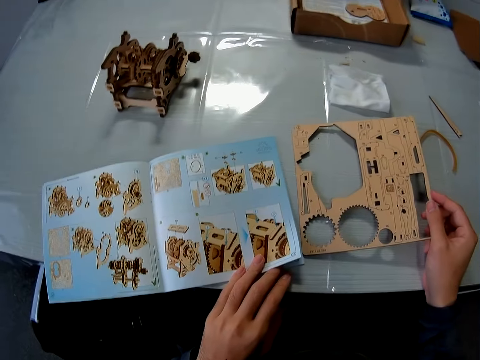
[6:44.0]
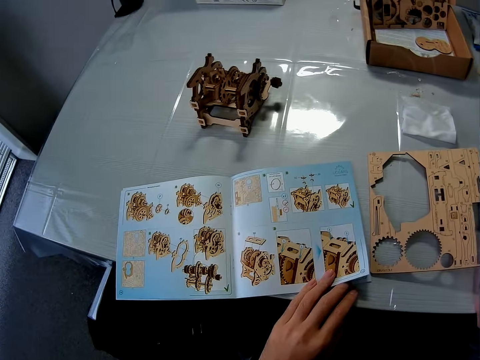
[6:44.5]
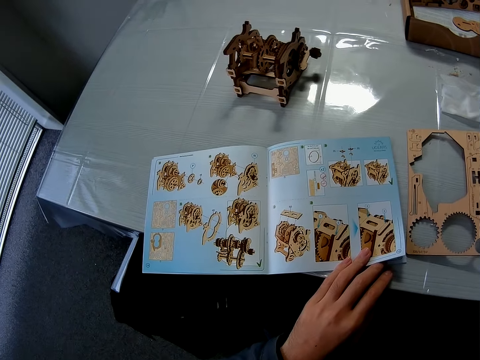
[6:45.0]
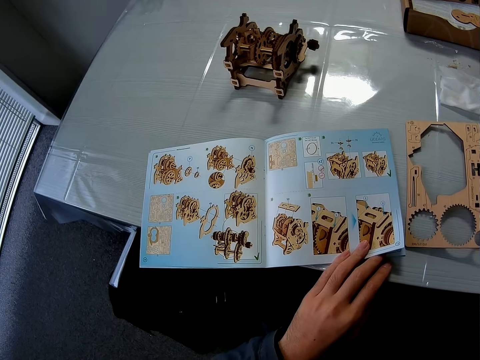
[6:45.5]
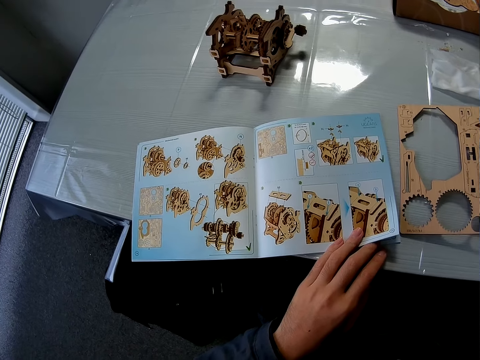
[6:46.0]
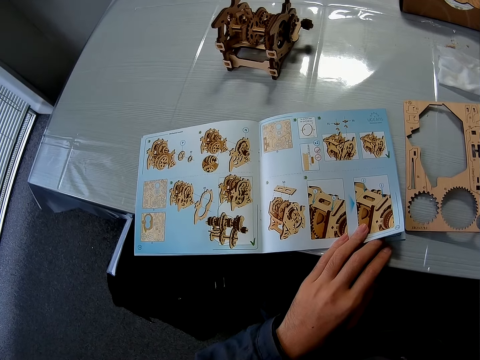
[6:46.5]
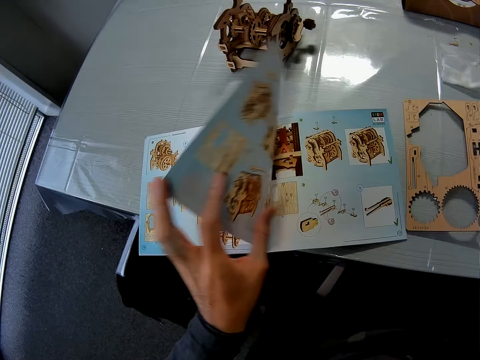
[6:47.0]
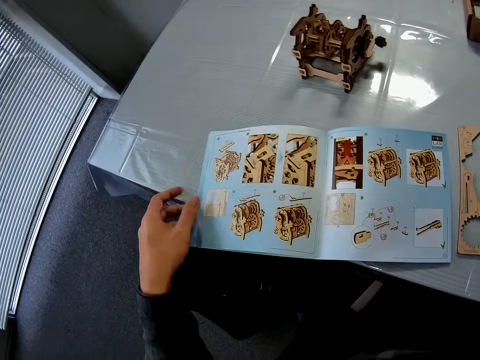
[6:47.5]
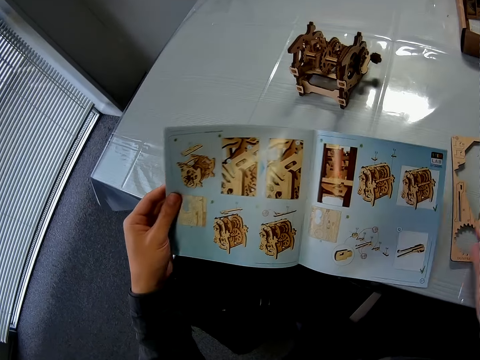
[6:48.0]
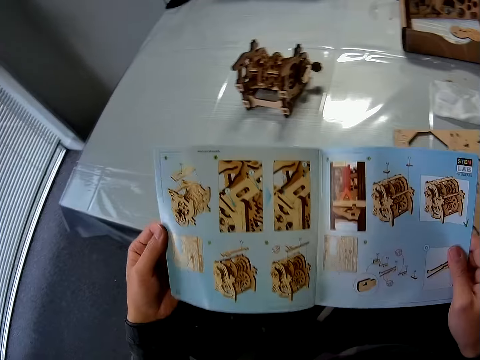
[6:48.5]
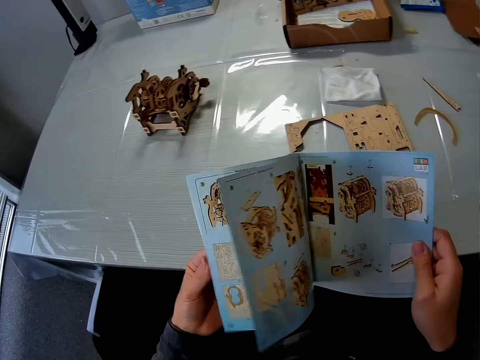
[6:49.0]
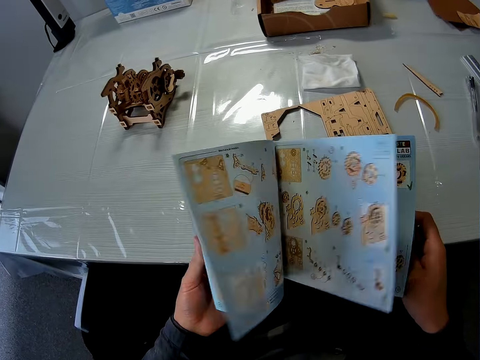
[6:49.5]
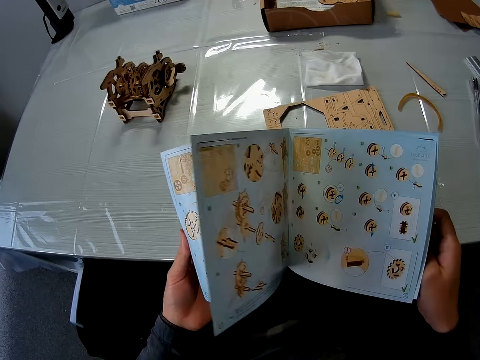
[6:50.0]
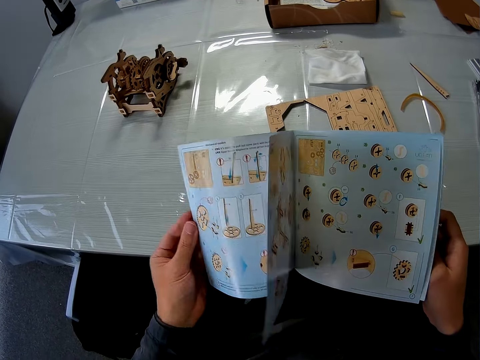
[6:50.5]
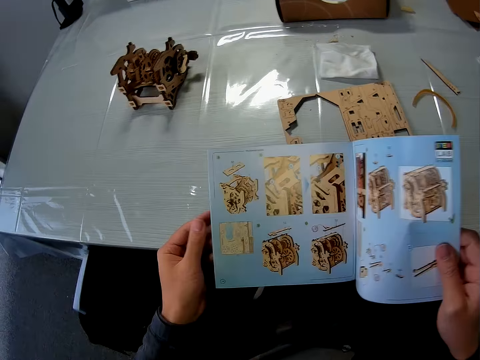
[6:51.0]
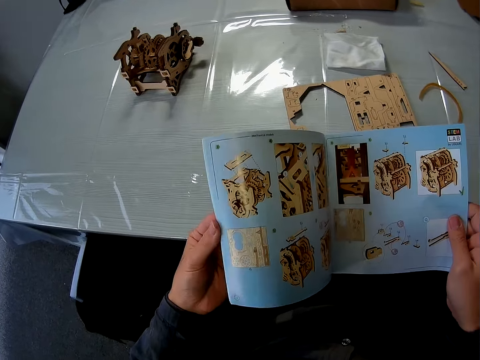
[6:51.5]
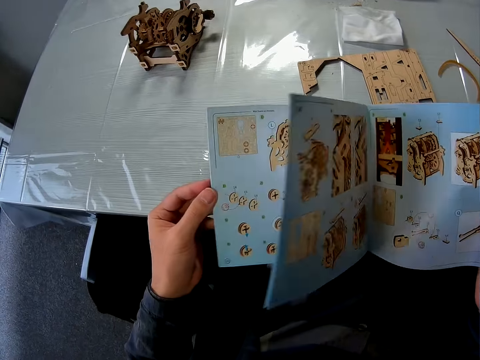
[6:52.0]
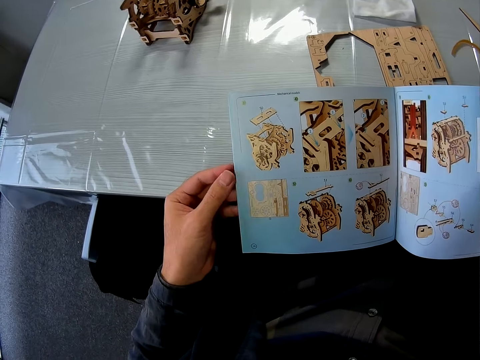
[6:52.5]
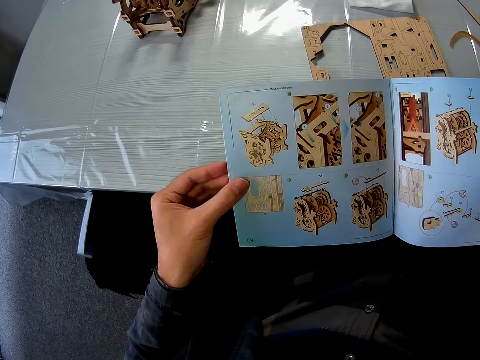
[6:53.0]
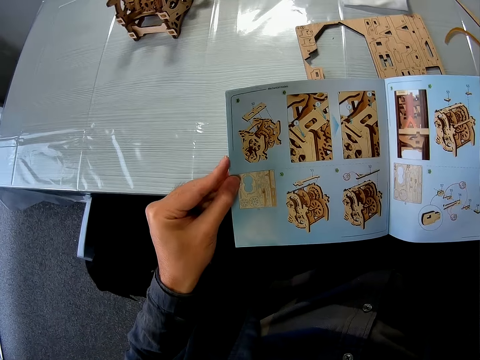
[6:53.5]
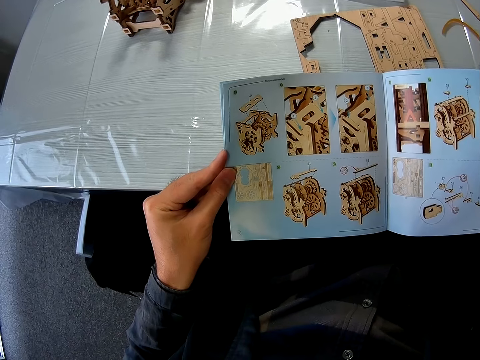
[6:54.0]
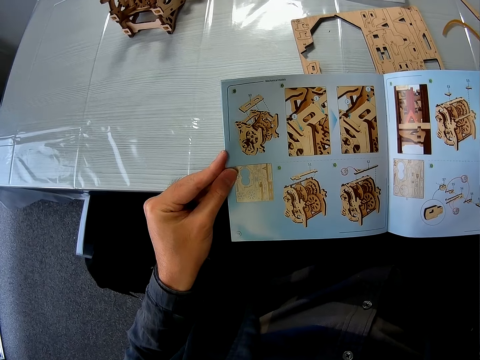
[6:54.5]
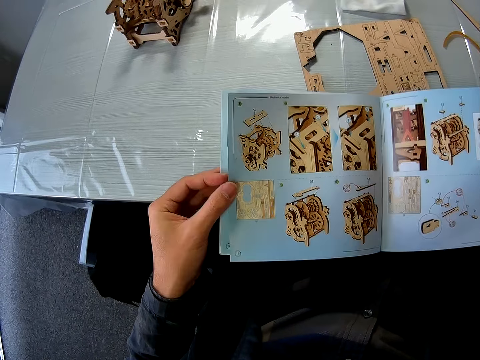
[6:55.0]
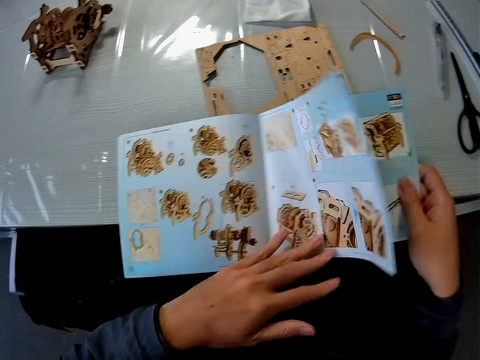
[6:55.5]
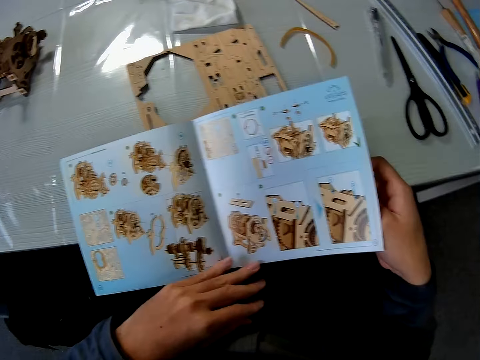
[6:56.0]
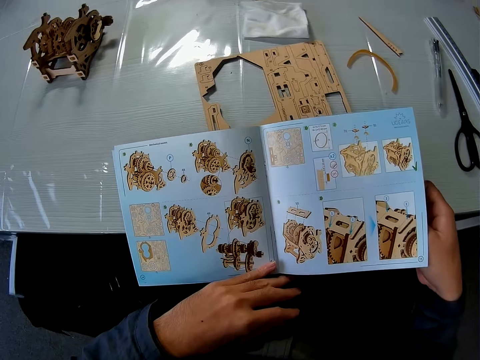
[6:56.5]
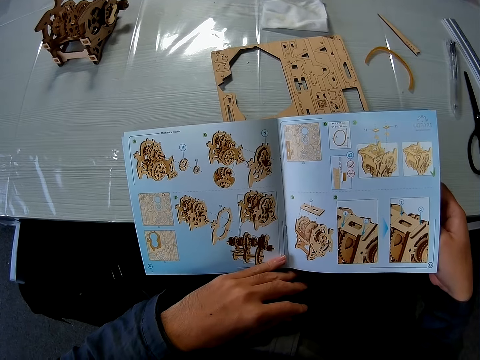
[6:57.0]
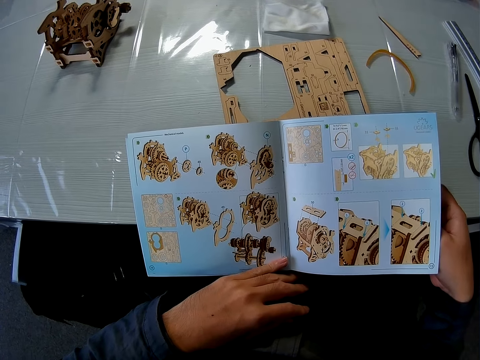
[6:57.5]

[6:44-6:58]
The camera wearer looks at the stem gear cardboard. They turn back the page in the book or manual on the table. They lift the manual on the table, hold the manual with both hands, flip through the manual, hold the manual, flip the manual, and look at the manual.

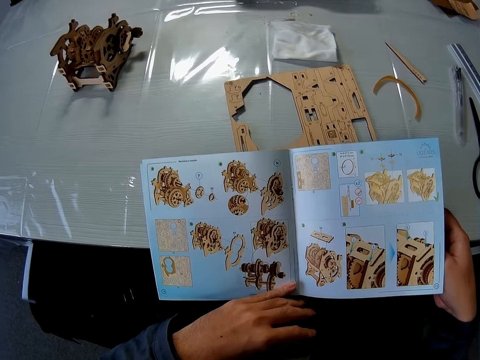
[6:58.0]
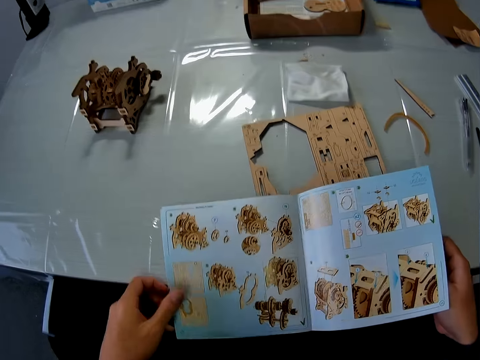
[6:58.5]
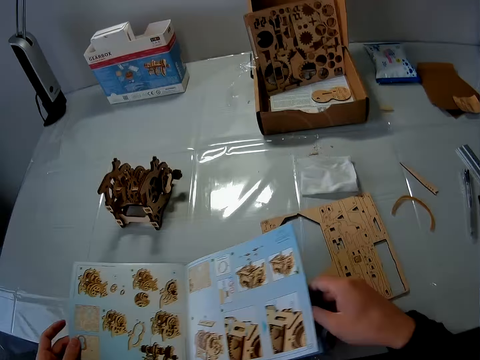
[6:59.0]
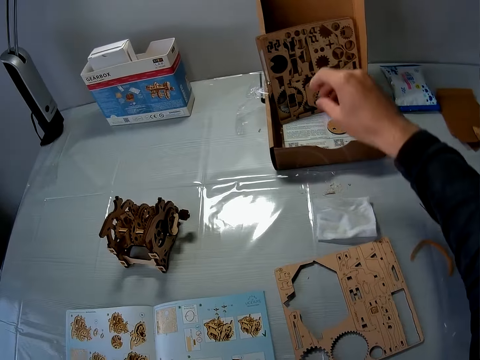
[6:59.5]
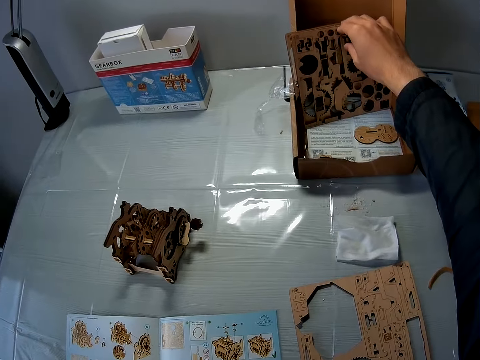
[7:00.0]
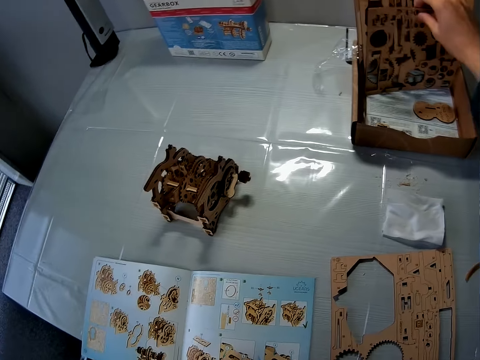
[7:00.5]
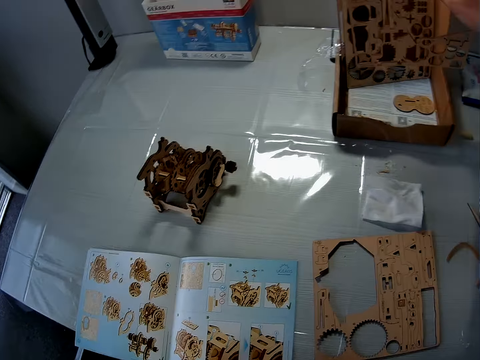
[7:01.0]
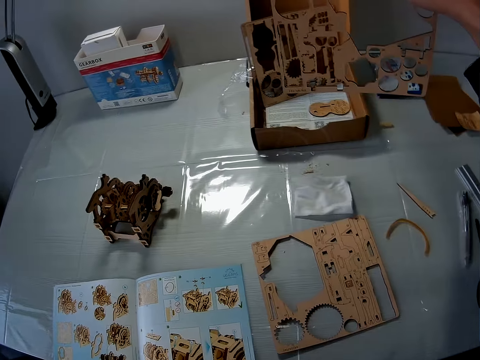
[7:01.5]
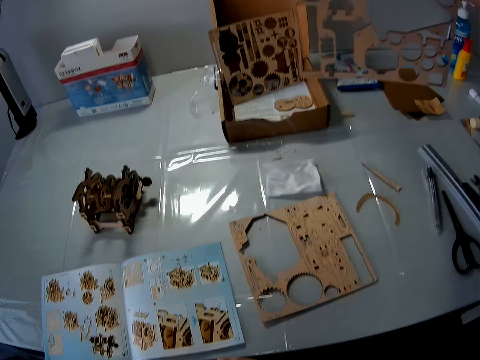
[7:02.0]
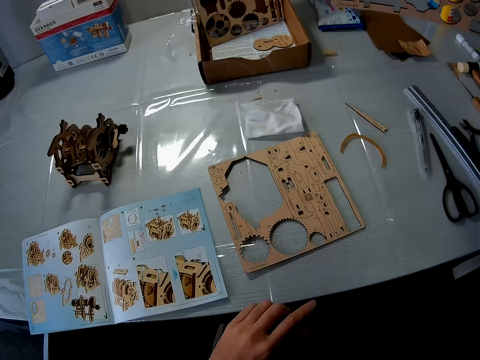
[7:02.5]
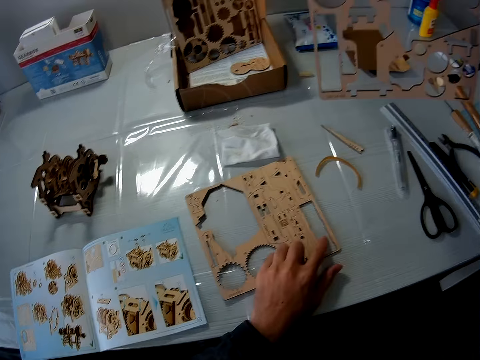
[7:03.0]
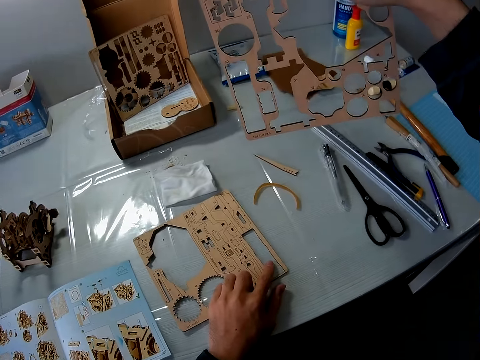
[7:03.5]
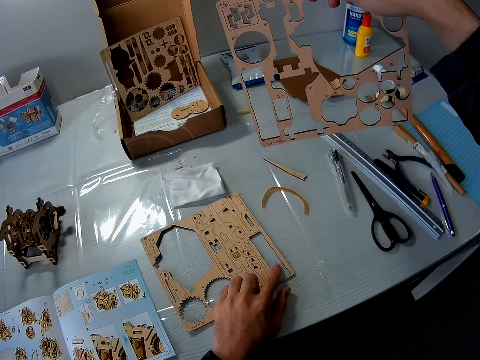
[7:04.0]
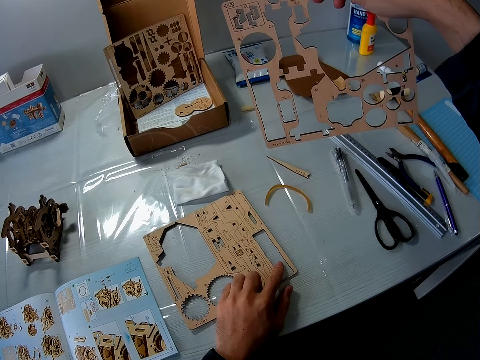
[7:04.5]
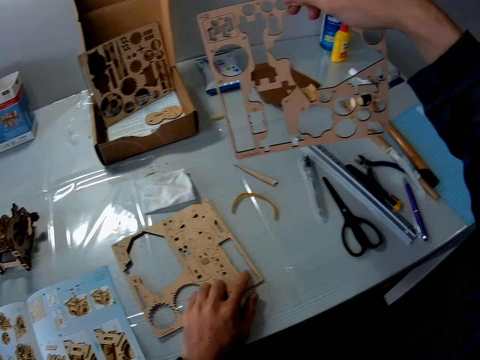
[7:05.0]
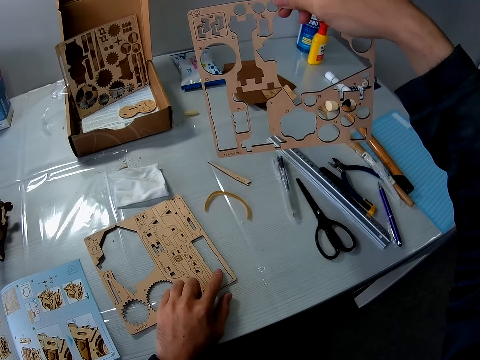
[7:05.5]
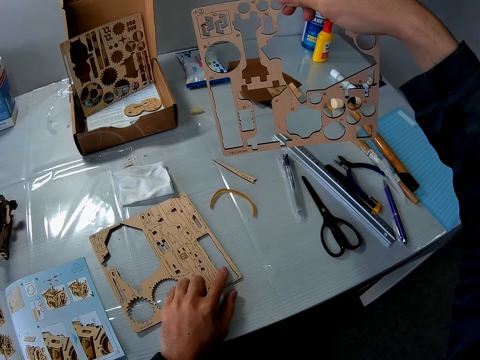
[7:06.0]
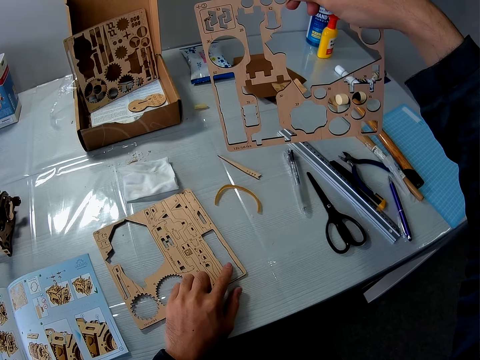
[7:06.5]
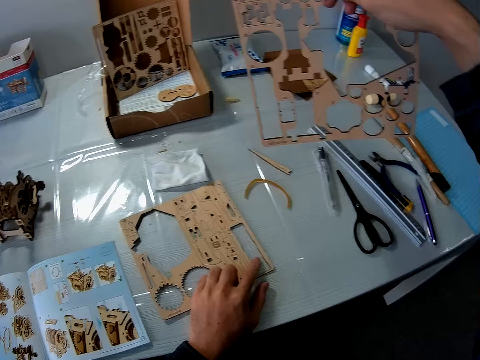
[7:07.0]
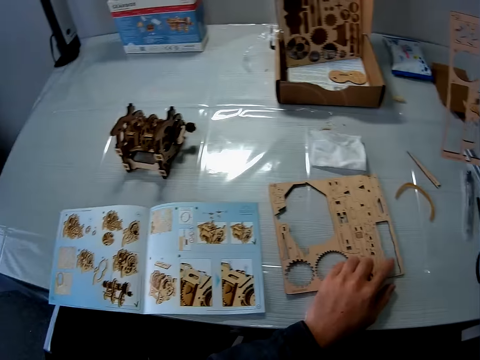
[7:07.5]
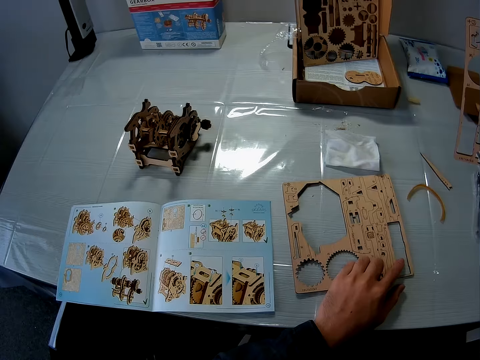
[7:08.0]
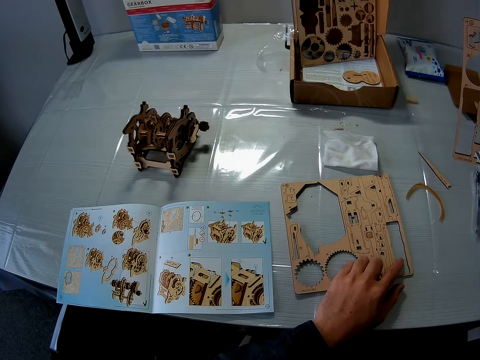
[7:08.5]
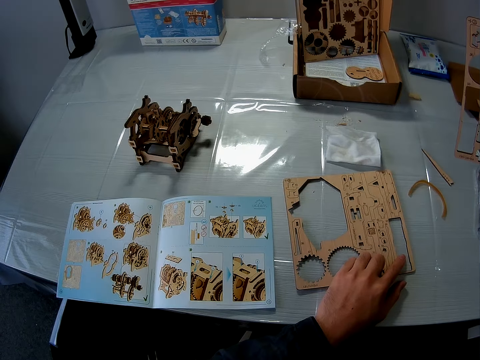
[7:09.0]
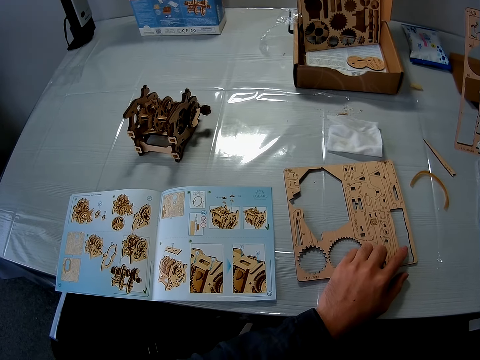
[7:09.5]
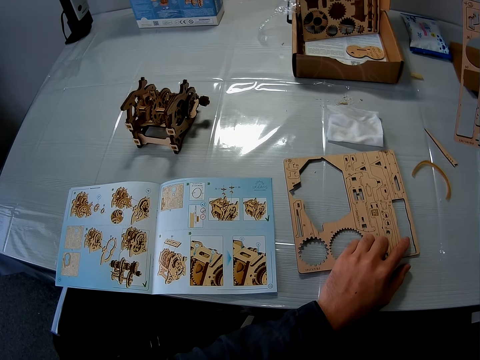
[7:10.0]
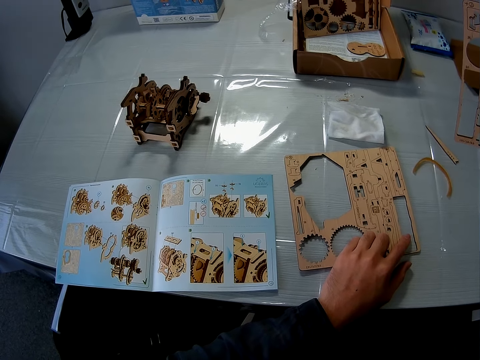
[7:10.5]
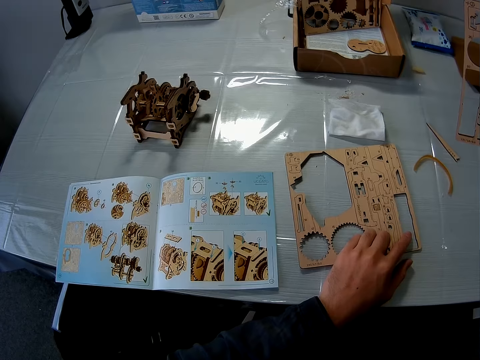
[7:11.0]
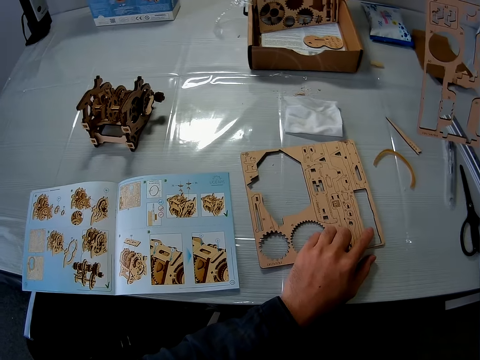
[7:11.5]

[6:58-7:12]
The camera wearer places the manual at the table. They pick the stem gear cardboard in the carton on the table, hold the stem gear cardboard, touch the stem gear cardboard, and look at the stem gear cardboard. They look at the manual.
